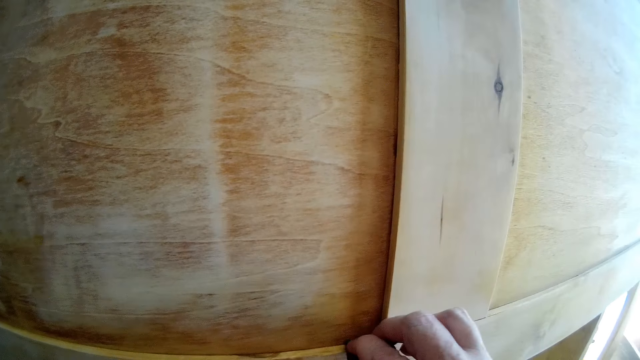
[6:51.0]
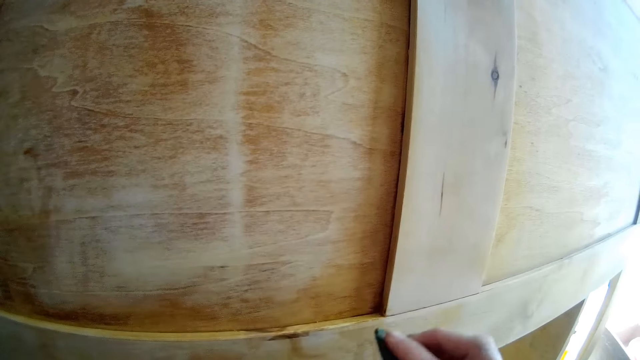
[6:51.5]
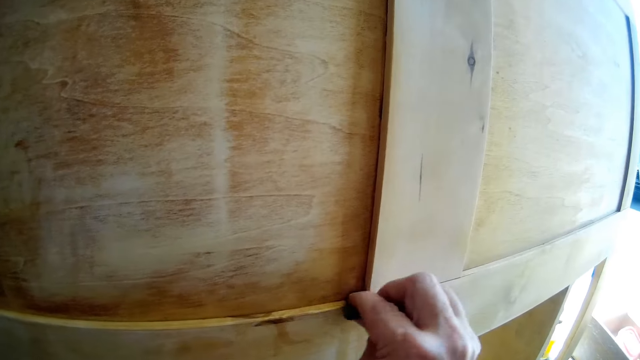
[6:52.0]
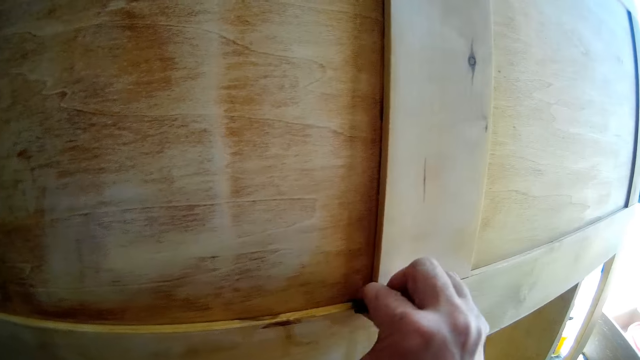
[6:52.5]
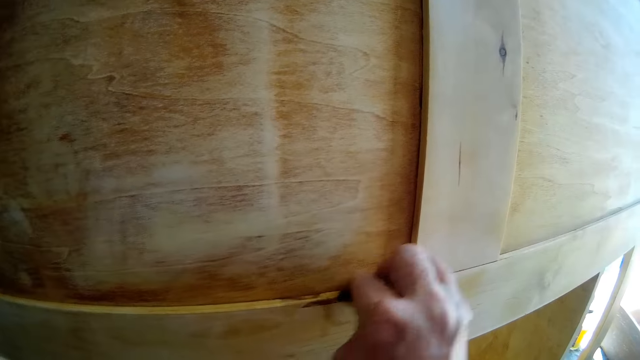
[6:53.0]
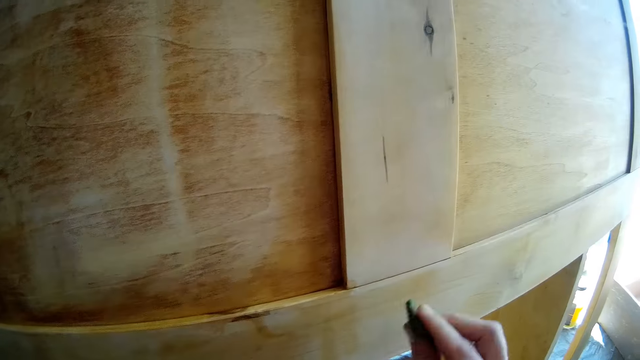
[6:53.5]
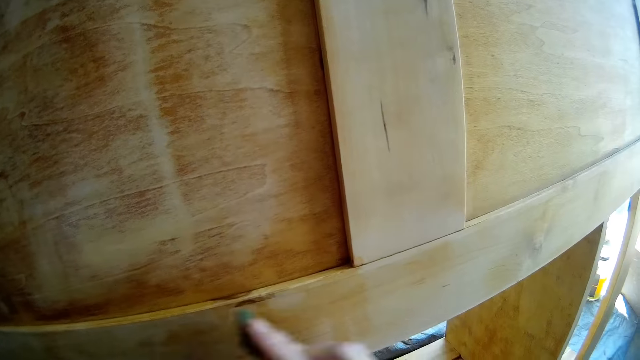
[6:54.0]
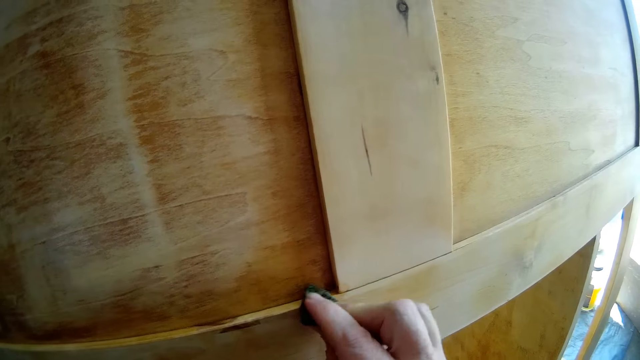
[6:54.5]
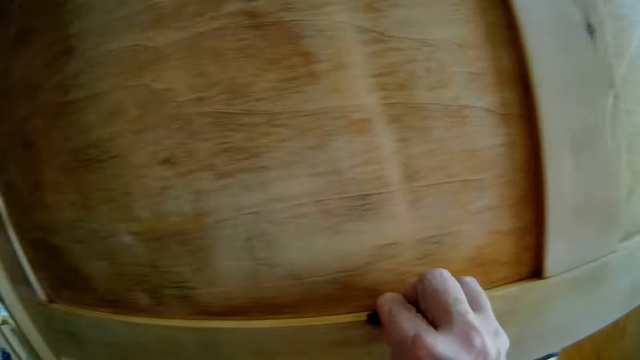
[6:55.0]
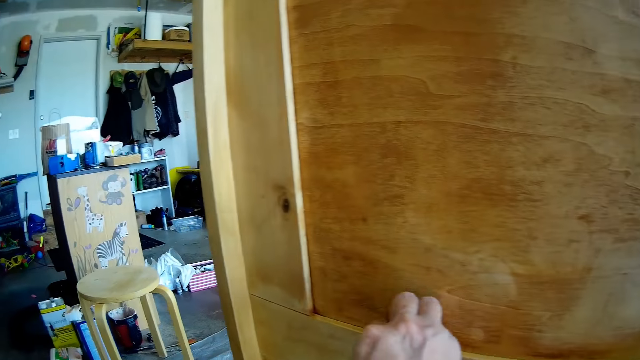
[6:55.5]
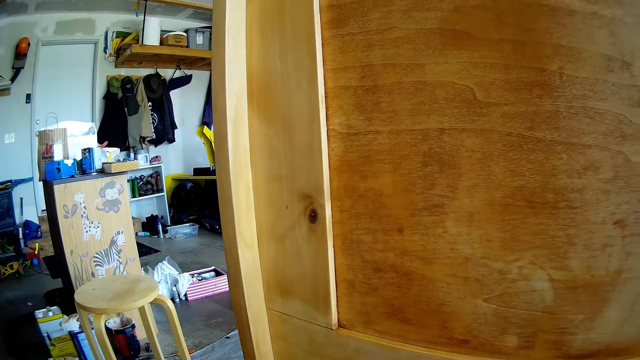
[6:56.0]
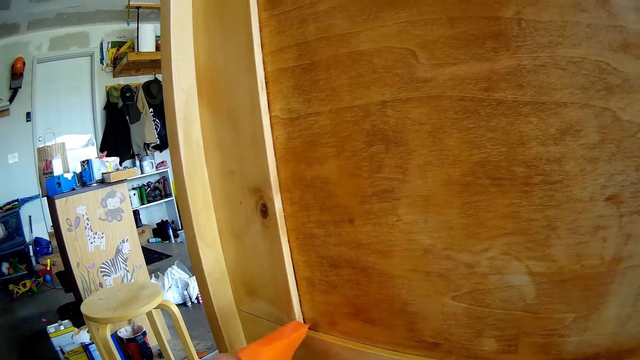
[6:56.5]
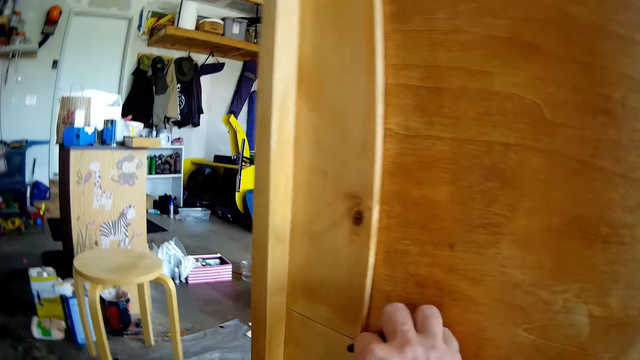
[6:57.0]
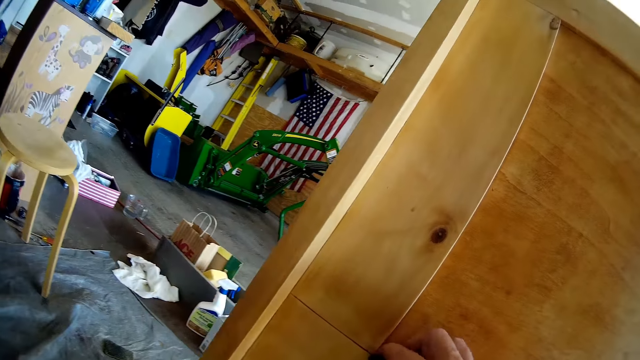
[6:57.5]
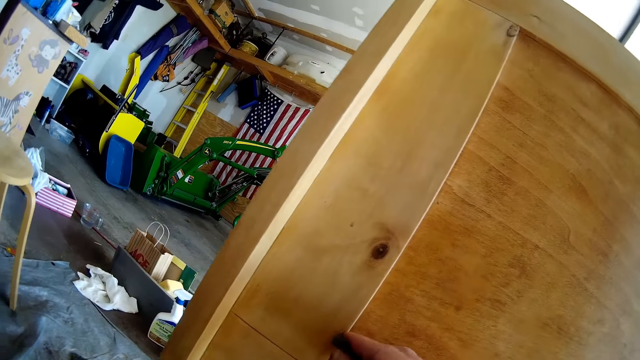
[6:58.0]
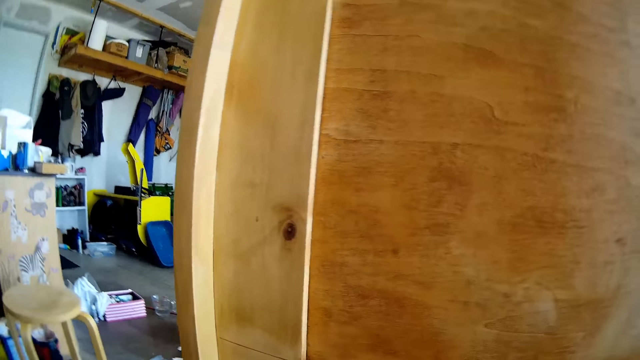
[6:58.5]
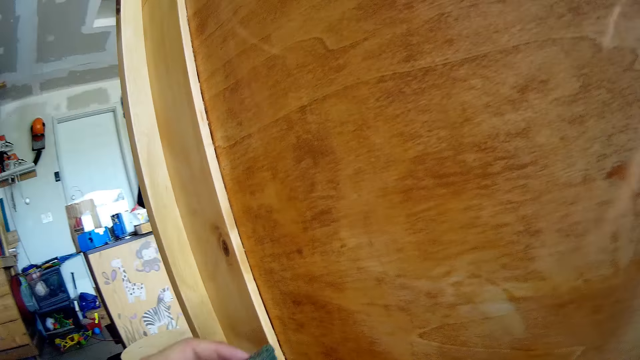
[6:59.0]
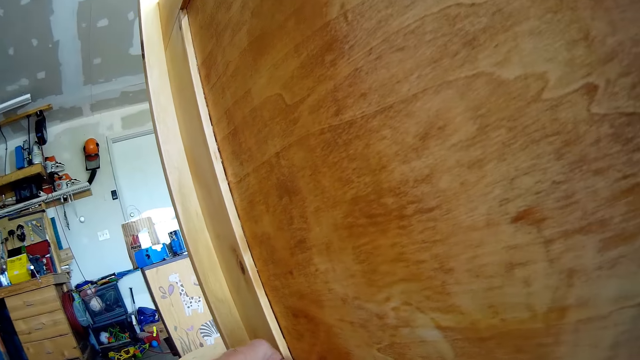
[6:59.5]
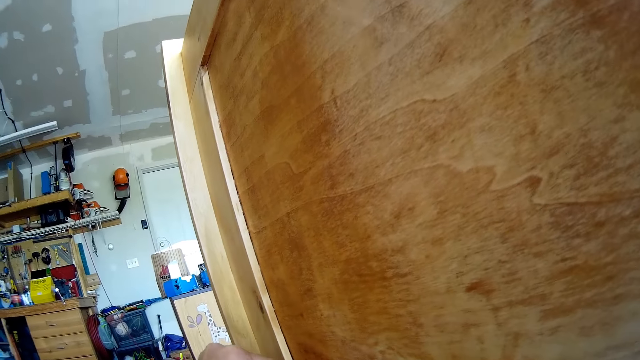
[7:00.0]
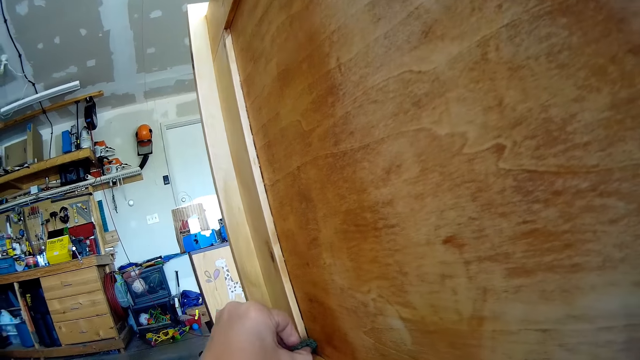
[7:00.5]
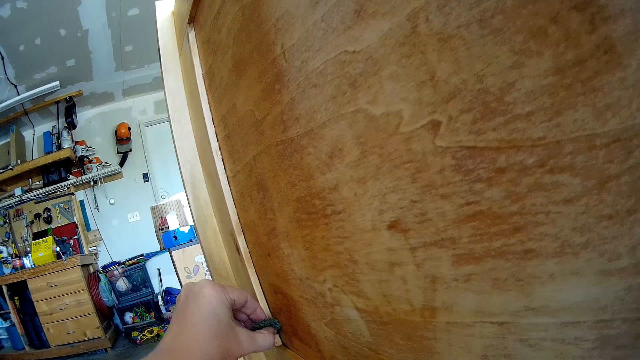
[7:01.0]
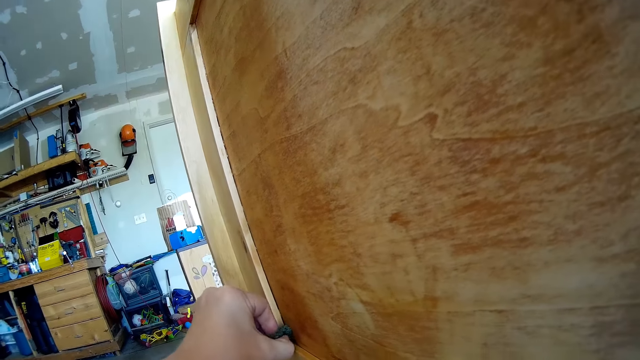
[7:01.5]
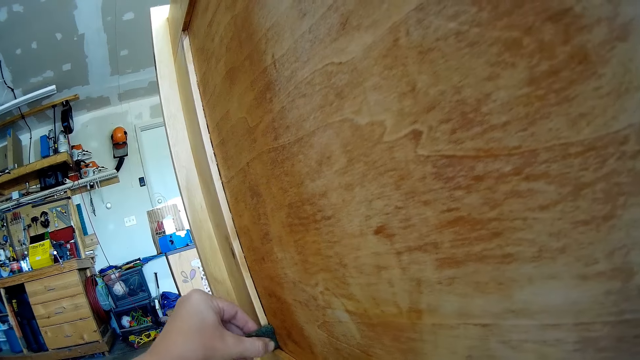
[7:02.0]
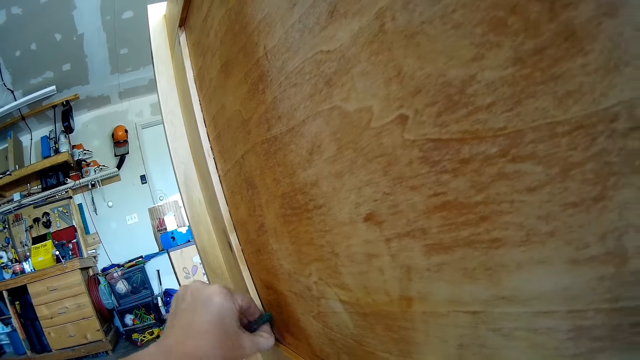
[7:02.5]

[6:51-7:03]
The camera wearer brushes the shelf with the abrasive in her right hand. She sprays the shelf with the wood cleaner in her left hand. She brushes the shelf with the abrasive in her right hand. She brushes the shelf with the abrasive in her left hand.

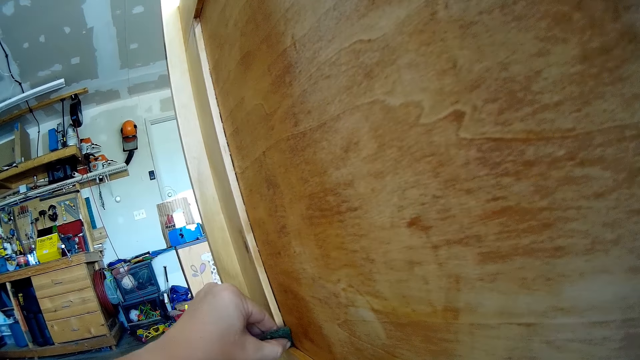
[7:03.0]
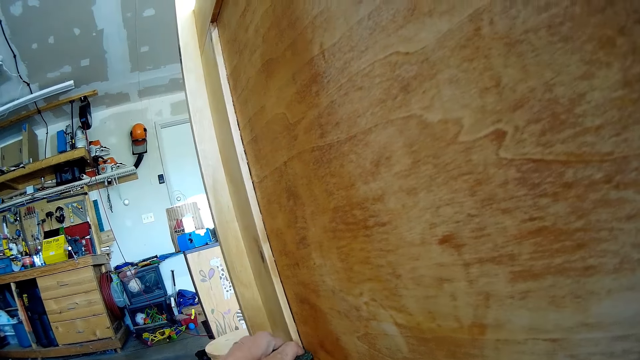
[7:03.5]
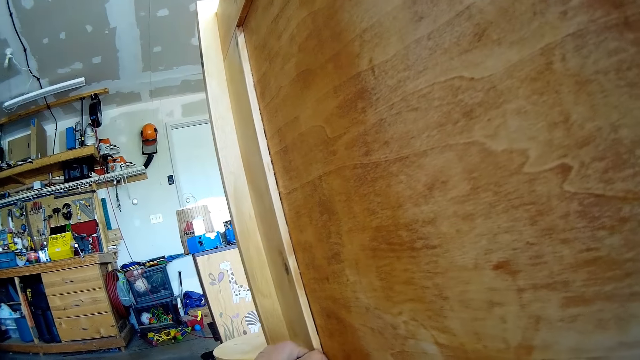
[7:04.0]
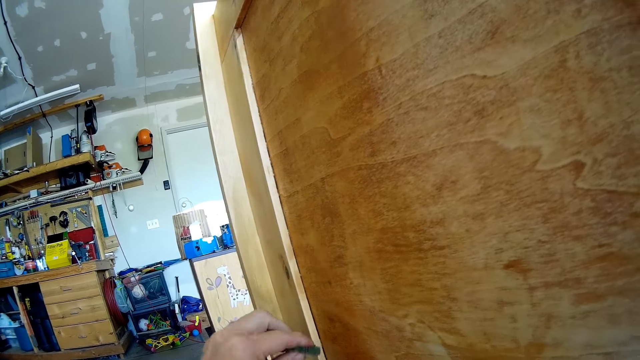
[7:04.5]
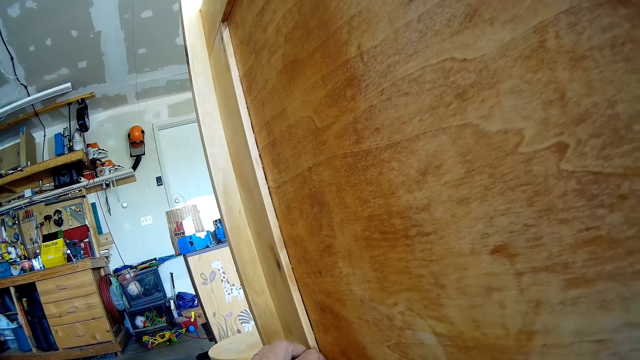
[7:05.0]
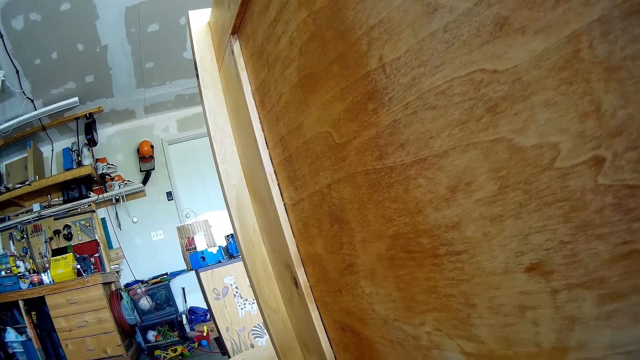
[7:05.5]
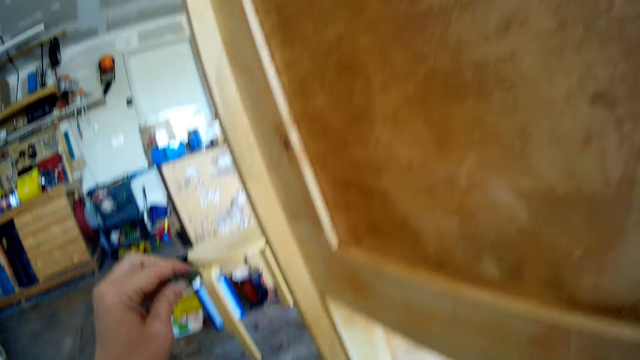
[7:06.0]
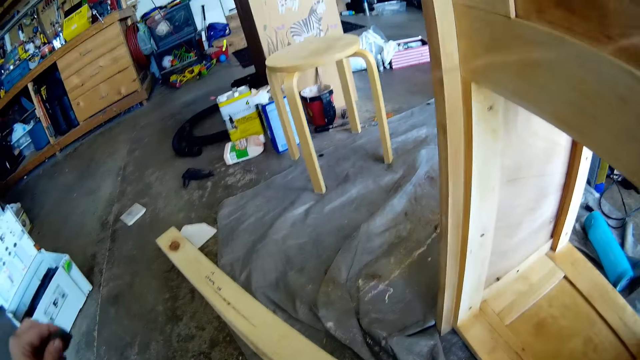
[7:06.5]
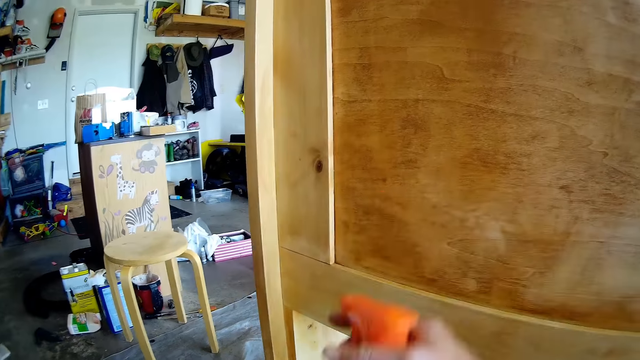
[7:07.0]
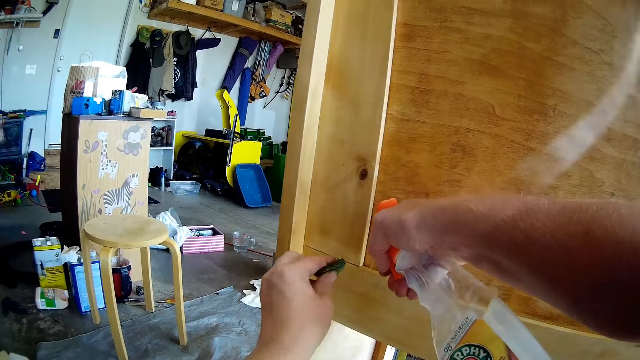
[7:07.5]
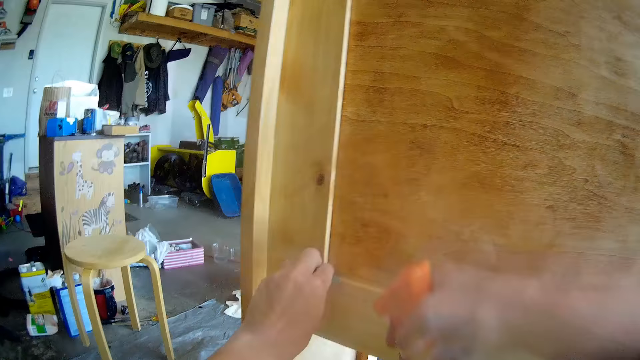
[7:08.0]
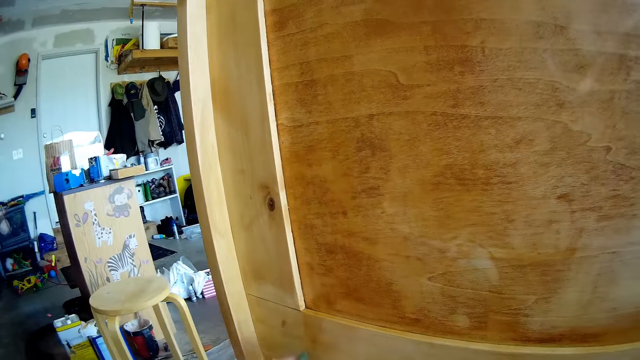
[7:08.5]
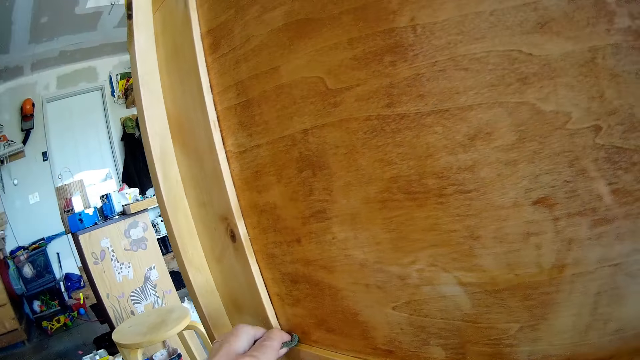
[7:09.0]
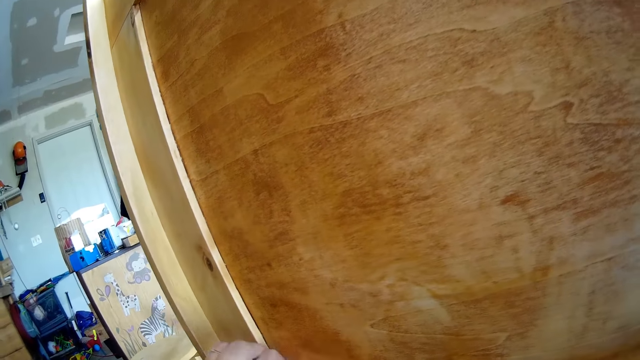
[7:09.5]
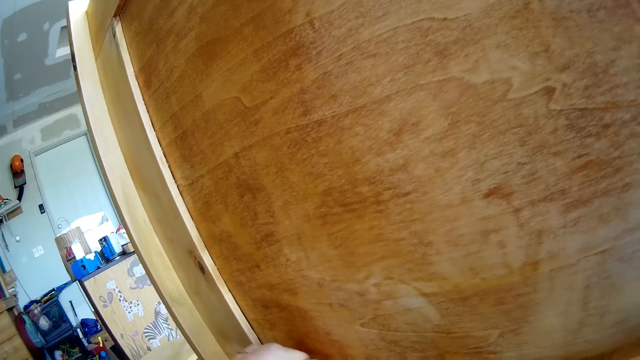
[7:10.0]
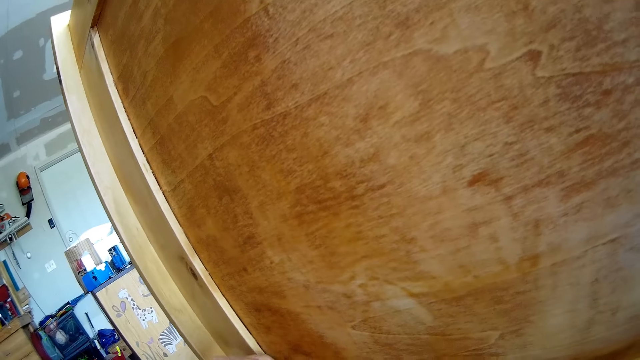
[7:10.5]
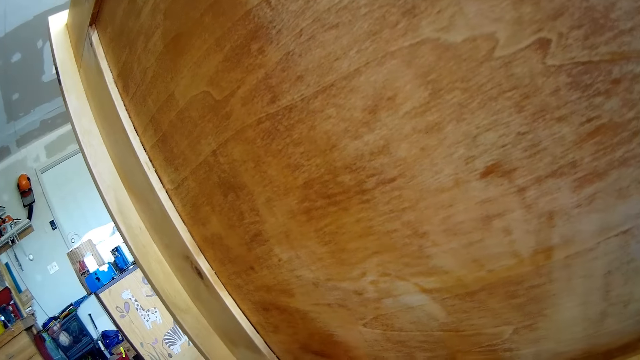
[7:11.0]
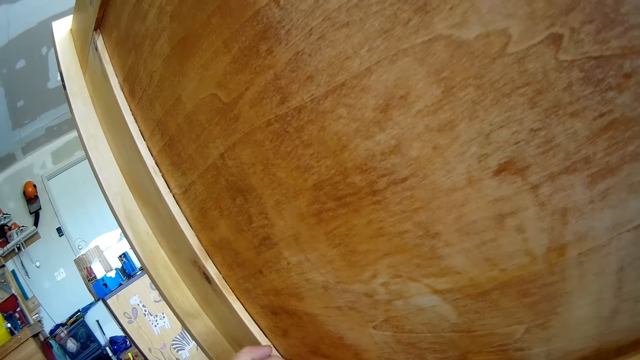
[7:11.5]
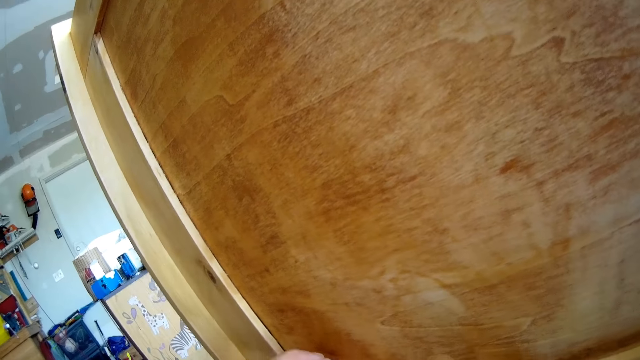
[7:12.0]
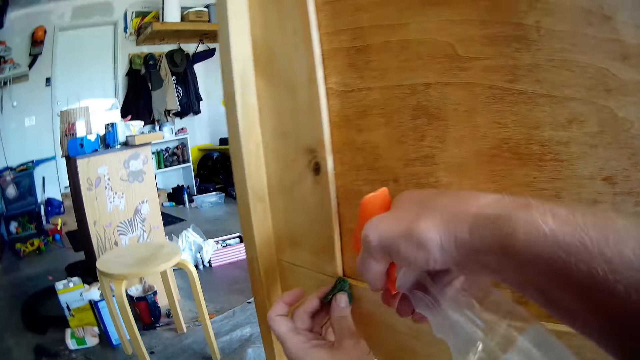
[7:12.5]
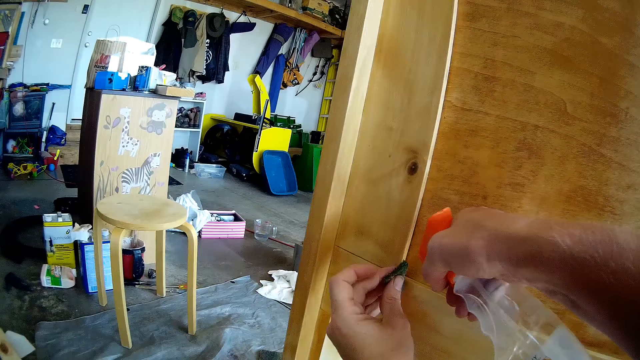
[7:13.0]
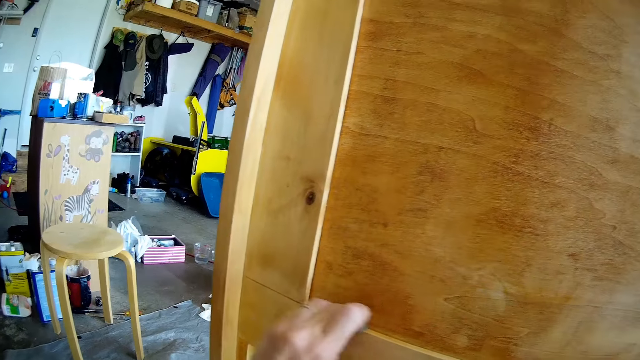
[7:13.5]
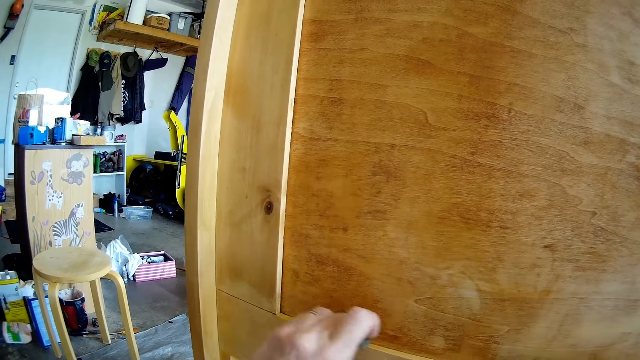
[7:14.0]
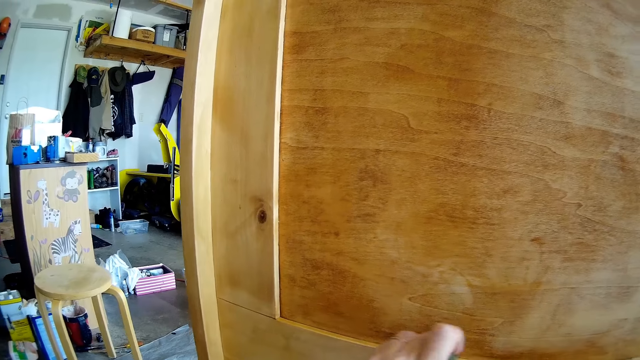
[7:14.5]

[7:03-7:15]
The camera wearer sprays the shelf with the wood cleaner in her right hand. She brushes the shelf with the abrasive in her left hand. She sprays the shelf with the wood cleaner in her right hand. She brushes the shelf with the abrasive in her left hand.
